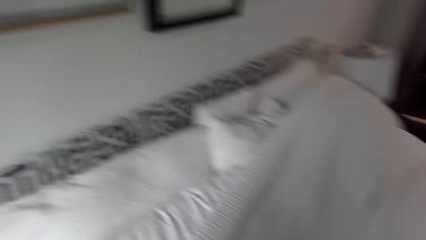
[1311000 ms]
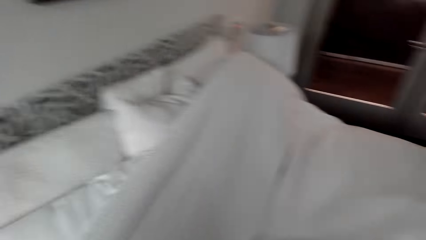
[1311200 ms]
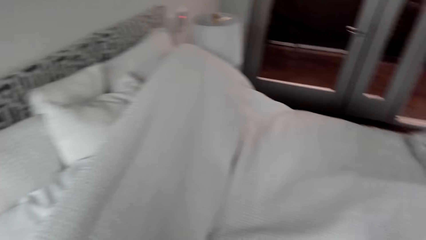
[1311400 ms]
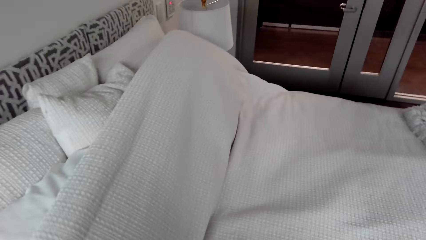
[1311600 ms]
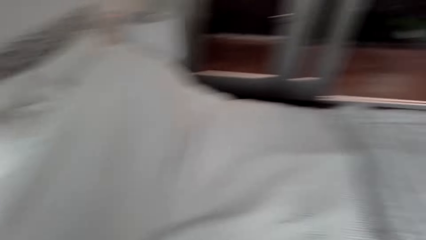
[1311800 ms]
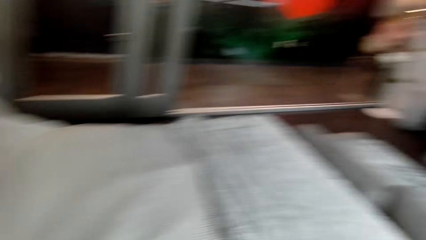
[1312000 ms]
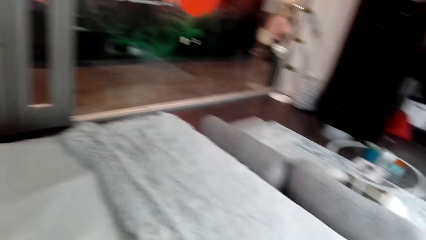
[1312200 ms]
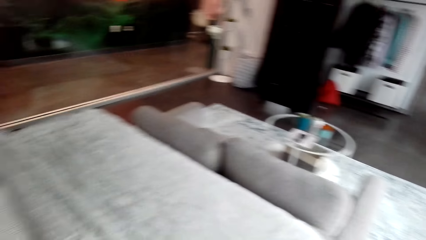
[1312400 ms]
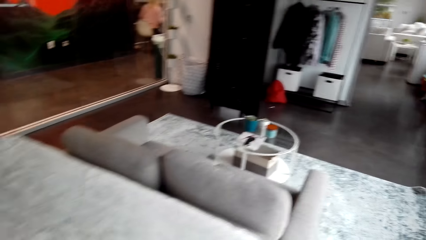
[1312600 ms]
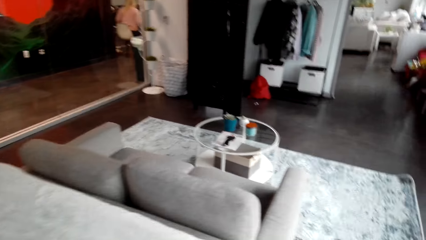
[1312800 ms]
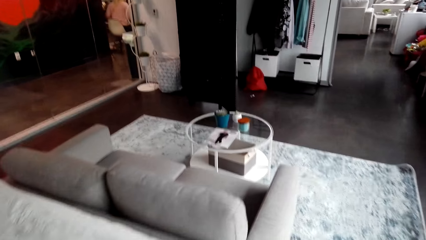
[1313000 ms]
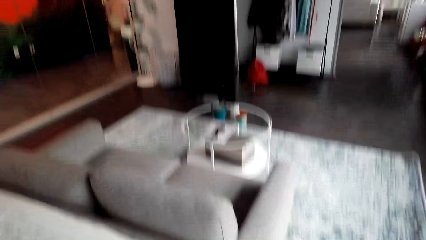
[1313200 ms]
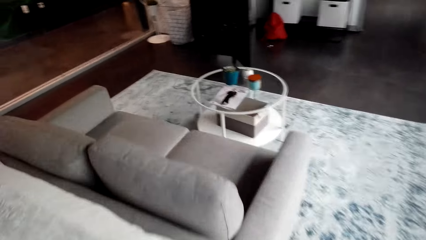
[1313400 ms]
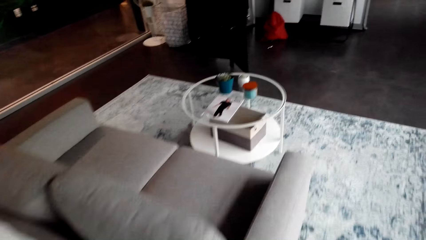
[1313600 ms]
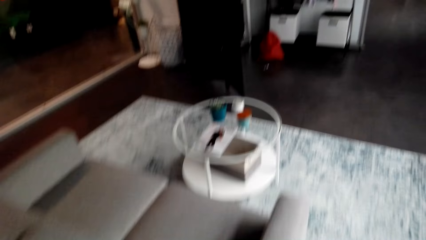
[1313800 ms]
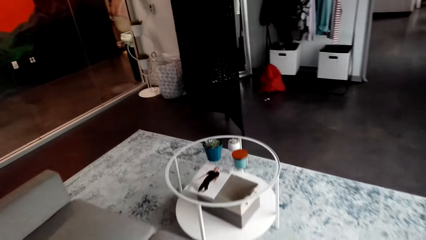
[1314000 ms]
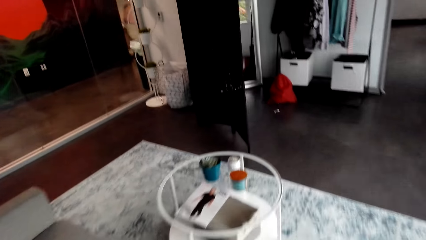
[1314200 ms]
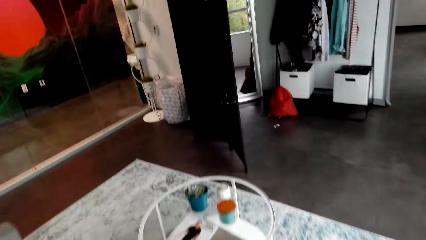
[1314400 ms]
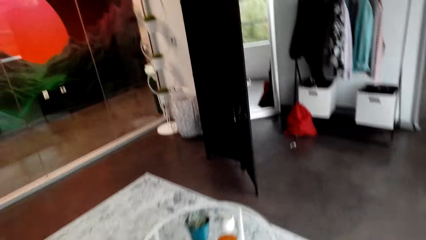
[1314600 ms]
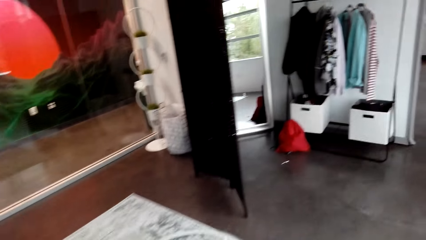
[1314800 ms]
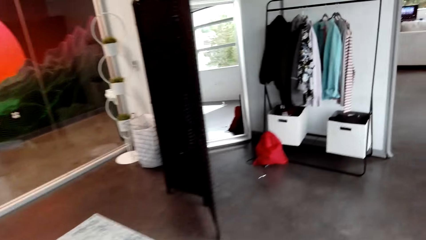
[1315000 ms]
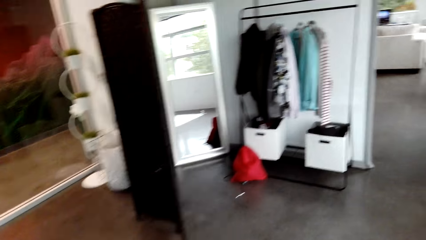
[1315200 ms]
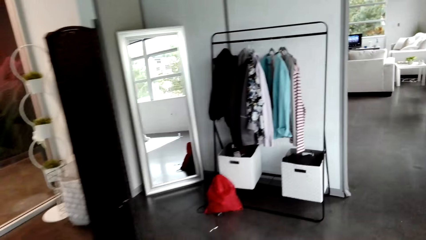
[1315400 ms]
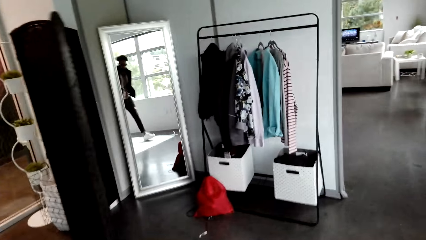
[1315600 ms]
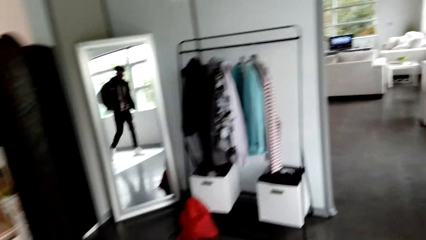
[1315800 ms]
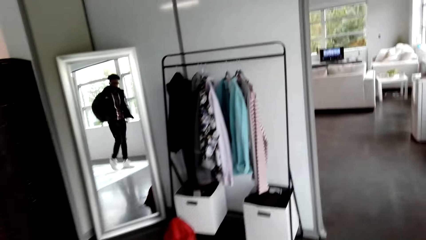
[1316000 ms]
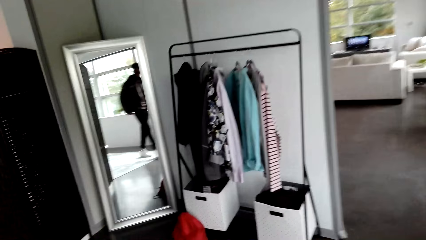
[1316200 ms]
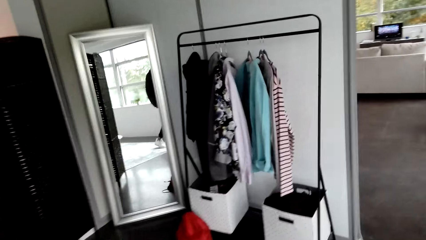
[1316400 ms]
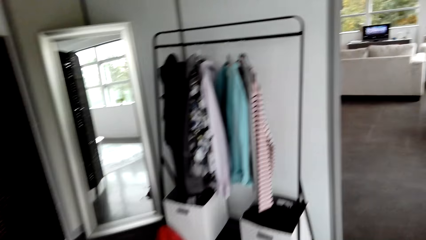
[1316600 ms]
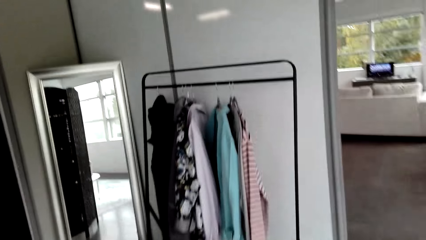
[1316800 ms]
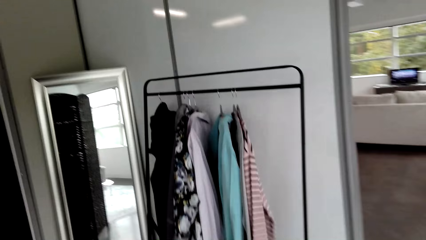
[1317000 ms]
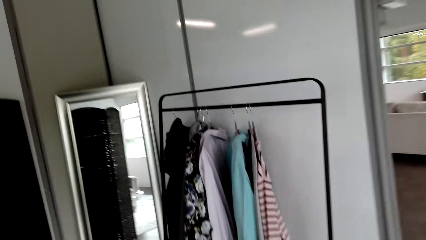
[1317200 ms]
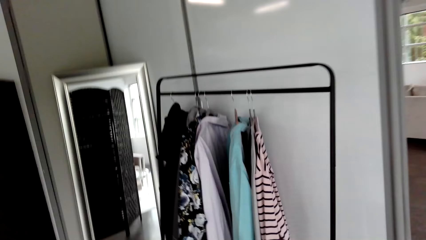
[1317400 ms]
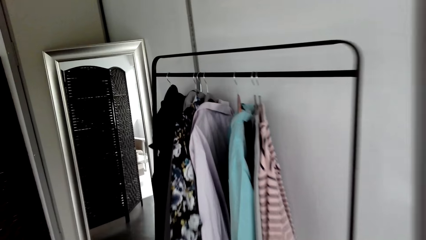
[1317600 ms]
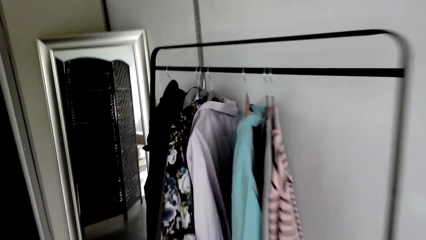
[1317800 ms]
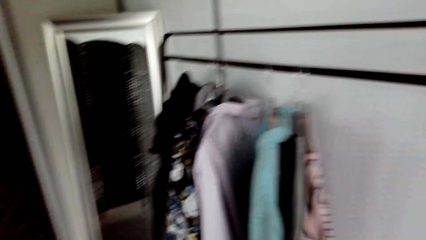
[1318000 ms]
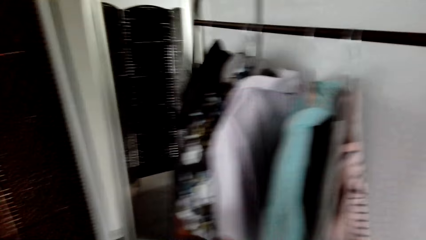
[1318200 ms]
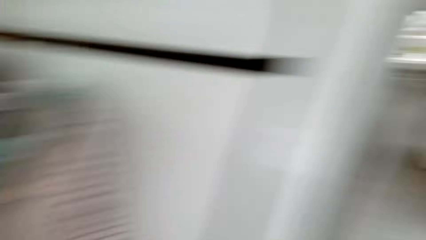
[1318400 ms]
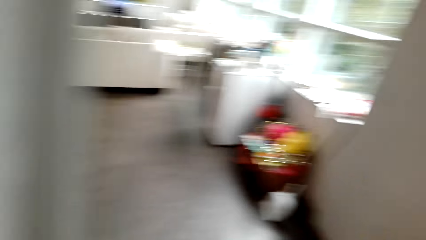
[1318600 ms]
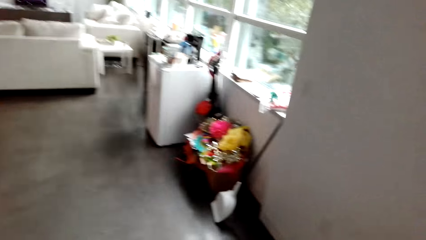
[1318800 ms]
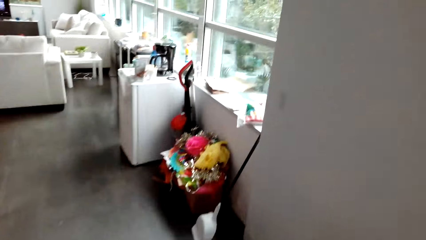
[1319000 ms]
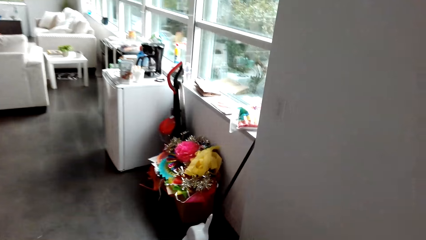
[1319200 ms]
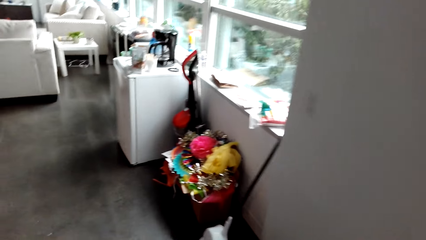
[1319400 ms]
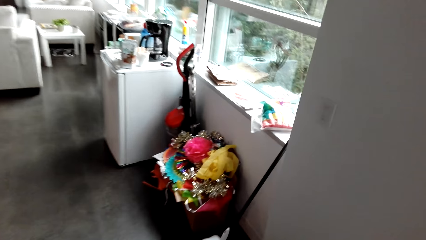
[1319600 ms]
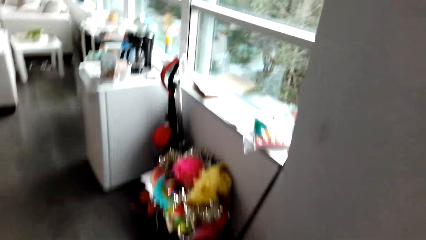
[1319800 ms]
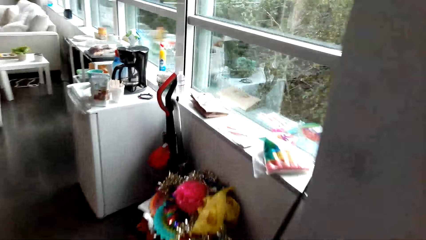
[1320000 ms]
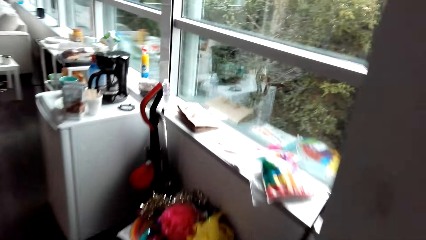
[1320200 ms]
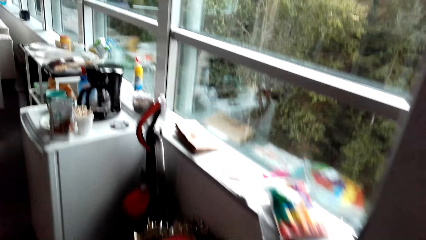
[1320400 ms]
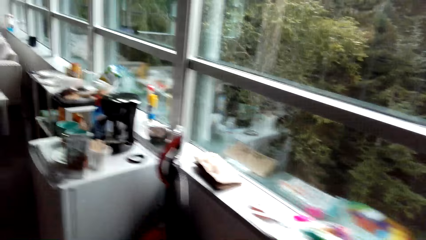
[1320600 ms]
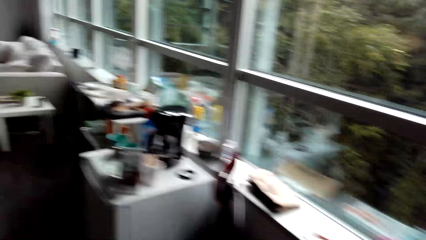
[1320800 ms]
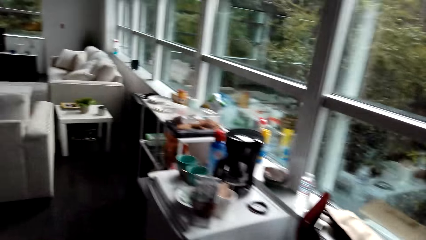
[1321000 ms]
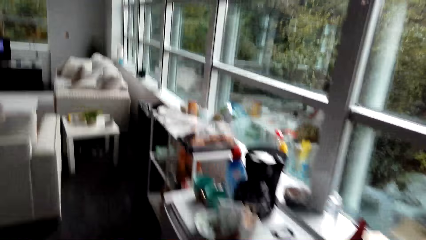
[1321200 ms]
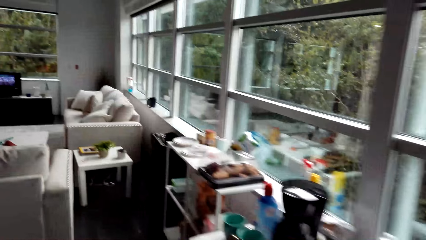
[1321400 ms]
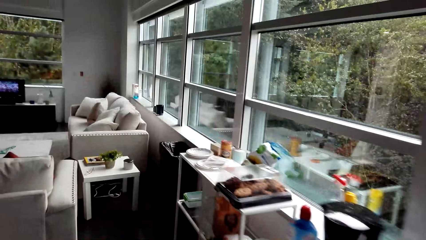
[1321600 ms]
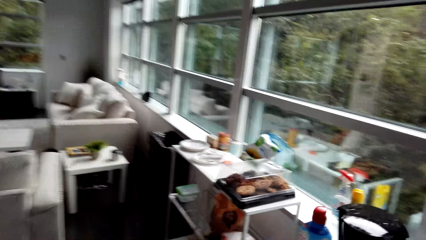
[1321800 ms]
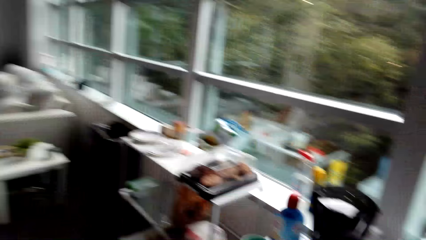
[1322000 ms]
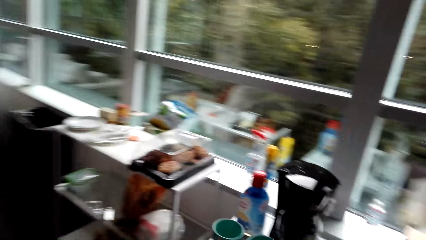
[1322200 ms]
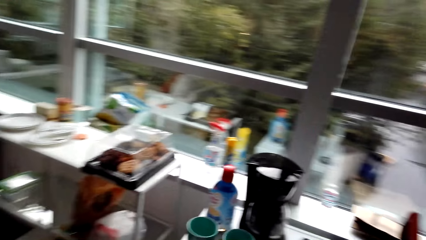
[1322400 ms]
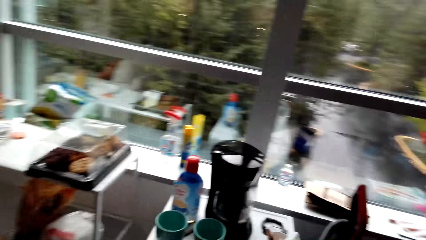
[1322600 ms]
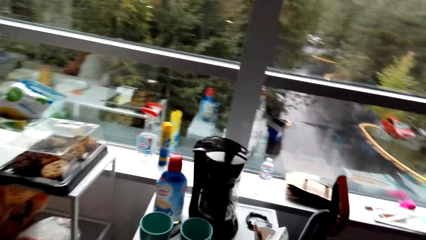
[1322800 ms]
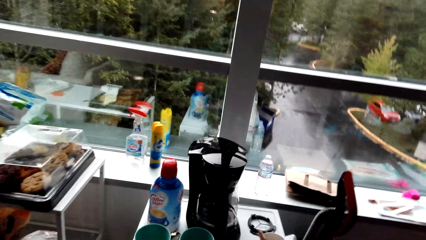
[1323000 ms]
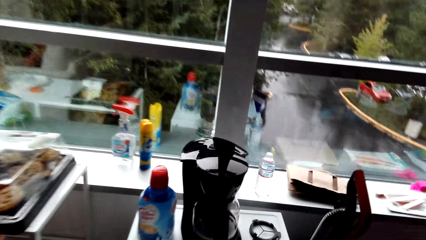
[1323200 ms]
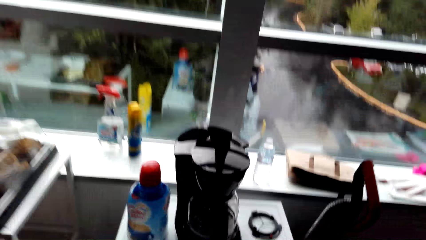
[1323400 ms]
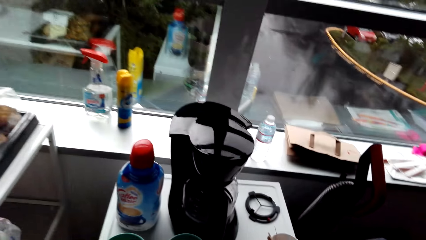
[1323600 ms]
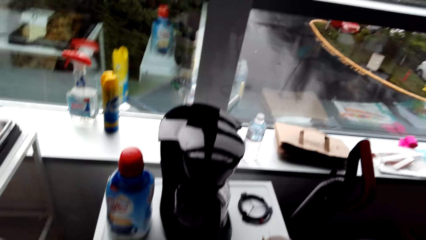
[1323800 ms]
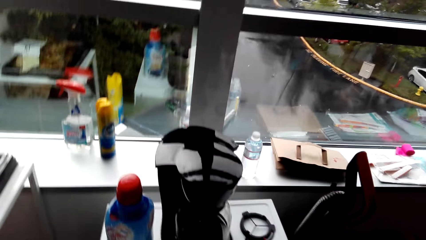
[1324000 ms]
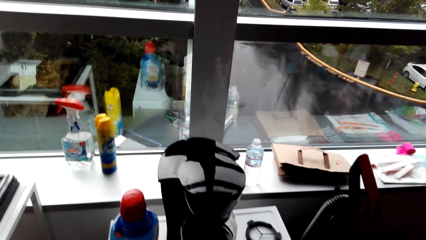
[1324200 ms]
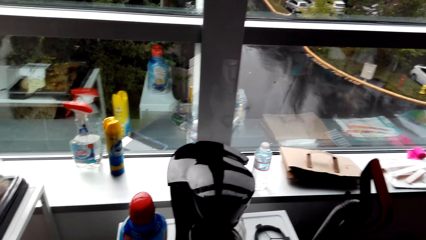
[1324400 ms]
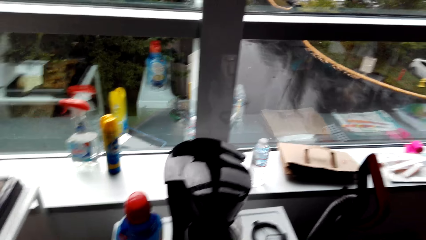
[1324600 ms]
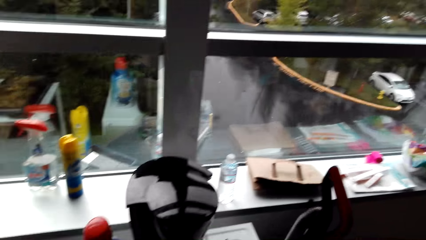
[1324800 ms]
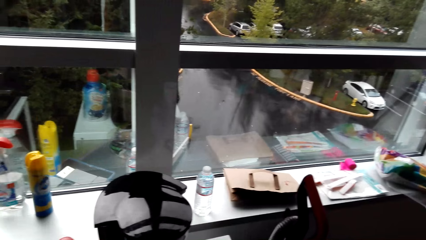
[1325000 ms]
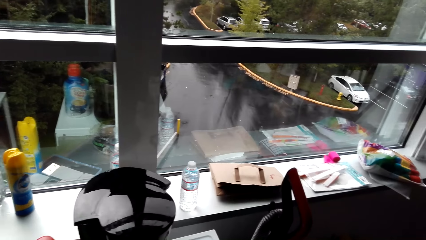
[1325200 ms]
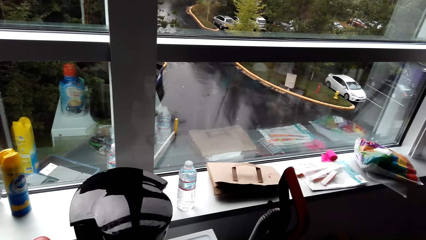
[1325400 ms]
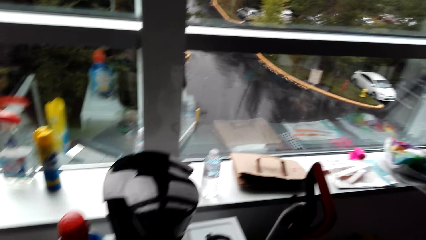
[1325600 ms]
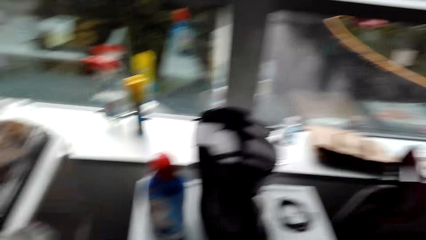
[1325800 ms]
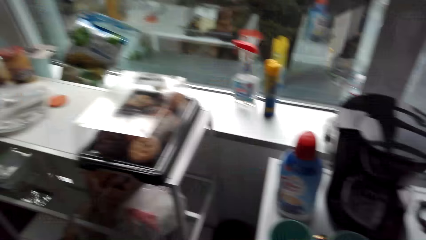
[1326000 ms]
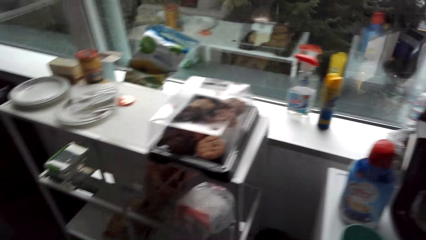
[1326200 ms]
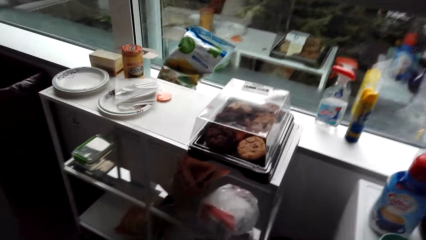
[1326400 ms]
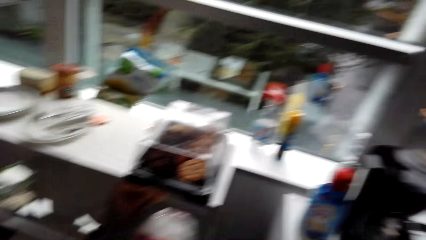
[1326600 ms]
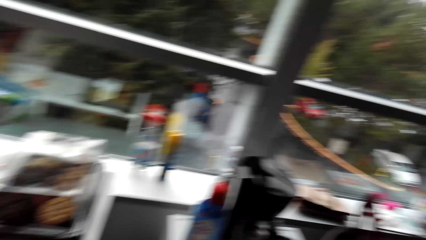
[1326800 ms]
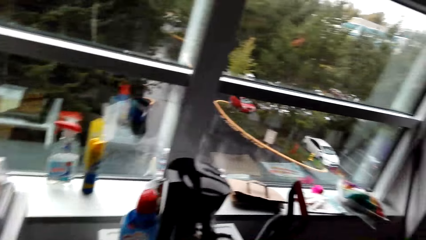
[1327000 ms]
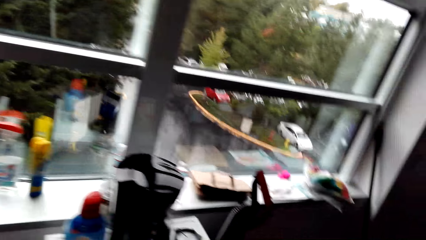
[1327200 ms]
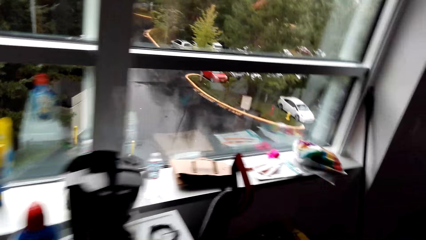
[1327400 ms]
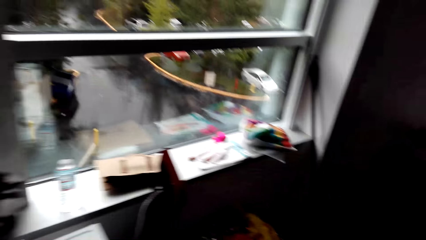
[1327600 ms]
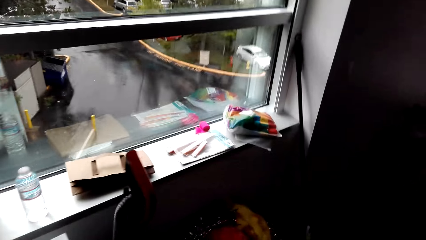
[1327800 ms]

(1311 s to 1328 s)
The camera wearer moves near the bed. They spread the bed and walk around in the room. They look around. They stand beside the table.
